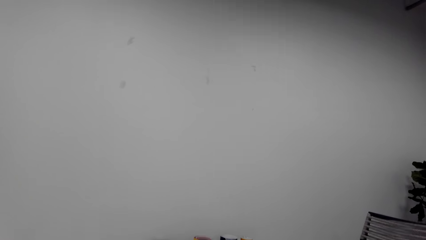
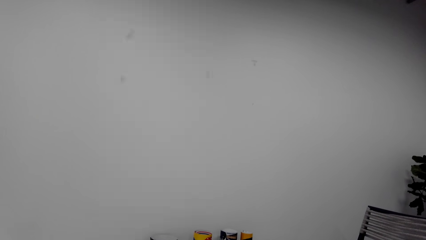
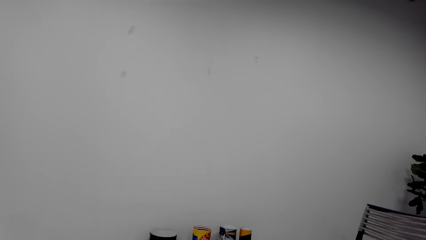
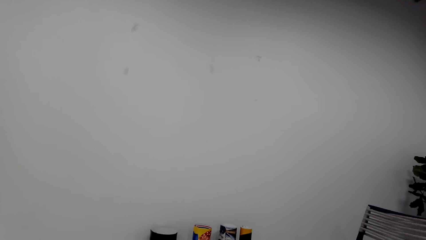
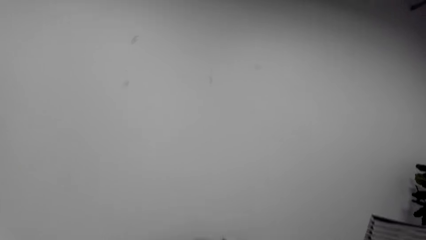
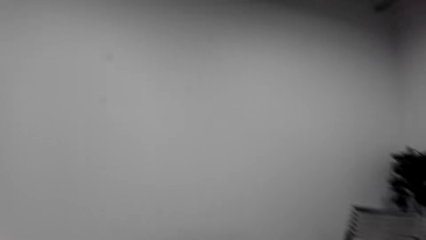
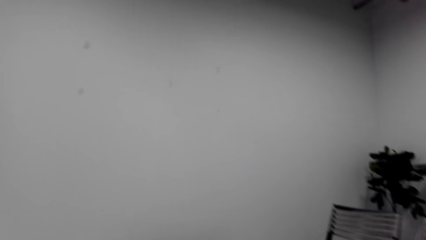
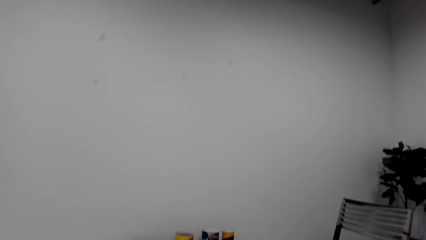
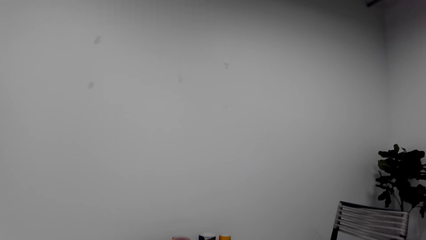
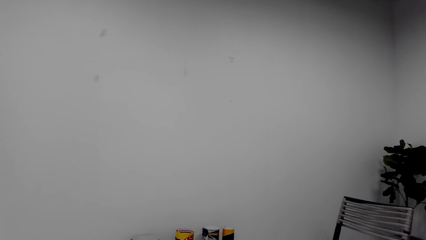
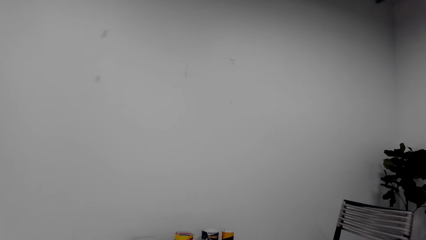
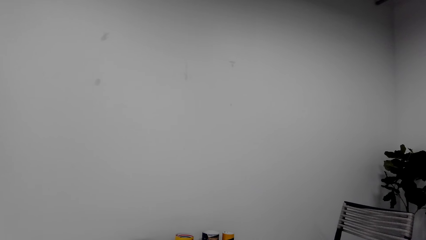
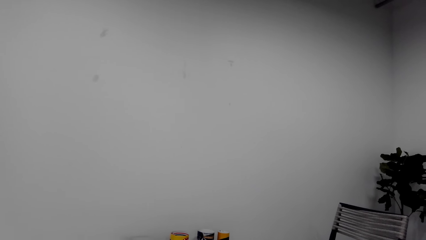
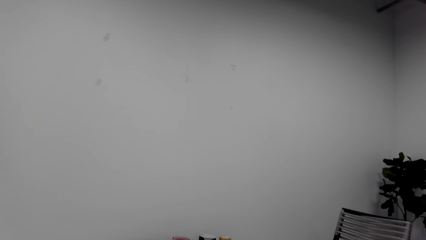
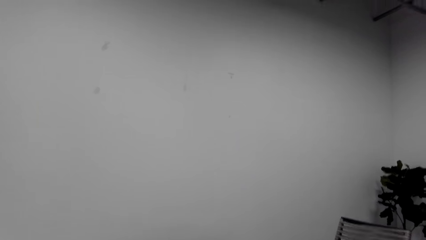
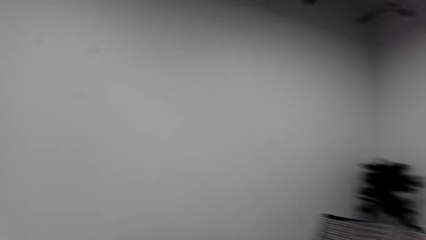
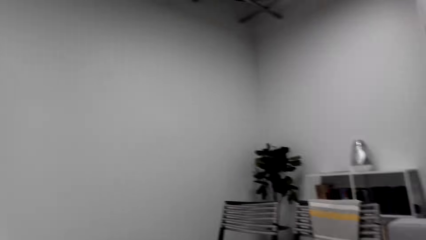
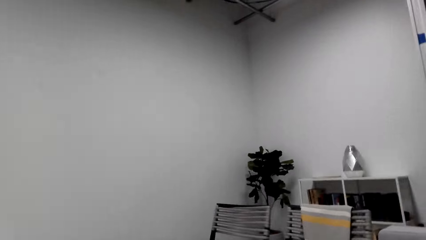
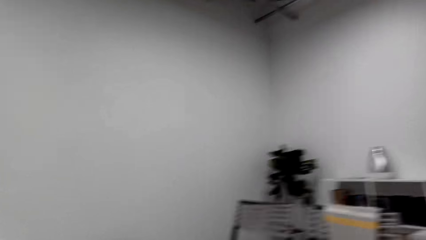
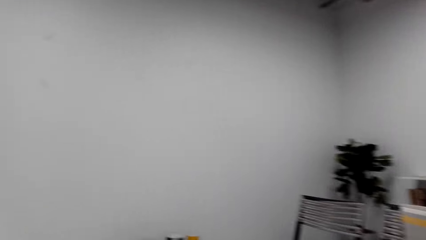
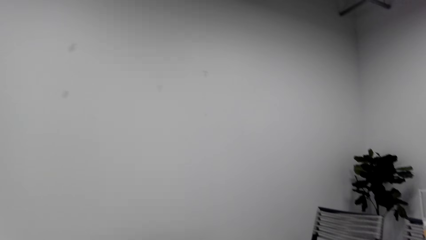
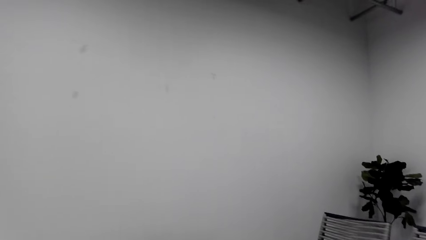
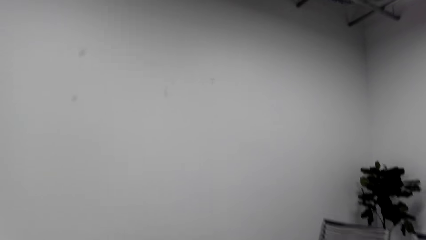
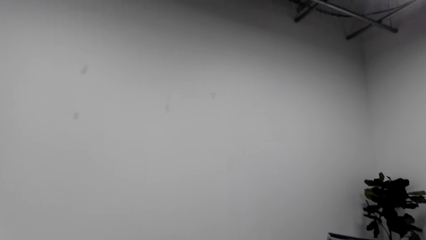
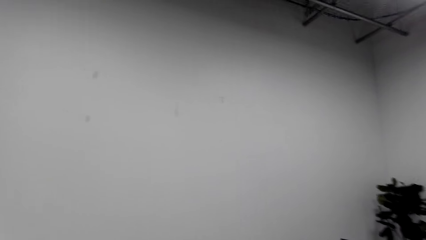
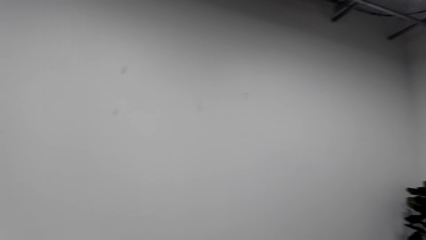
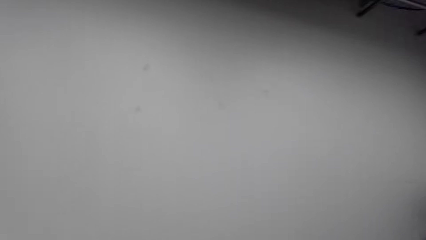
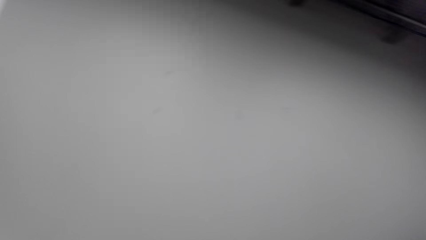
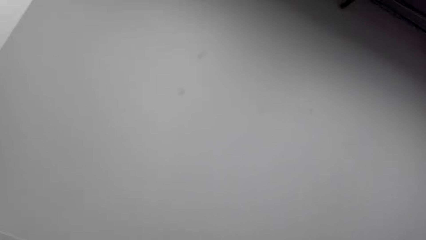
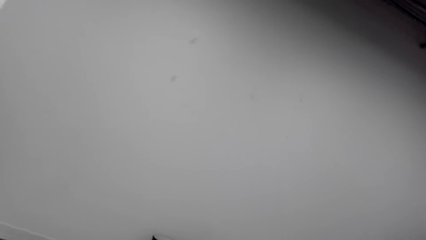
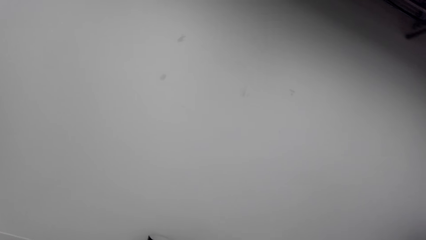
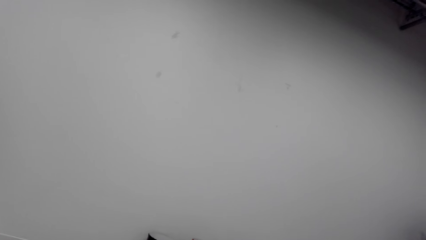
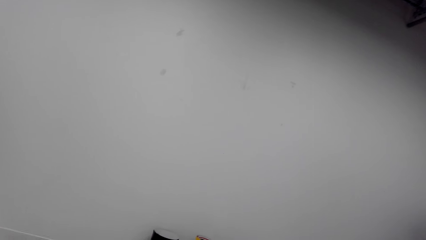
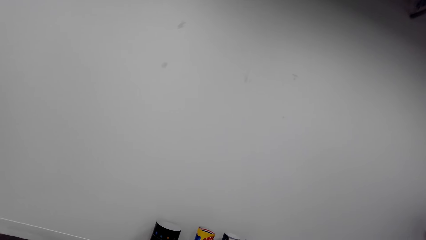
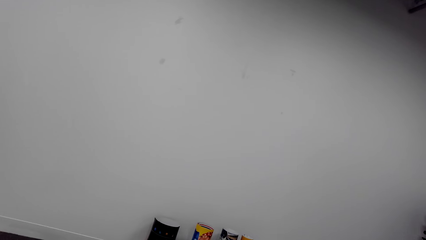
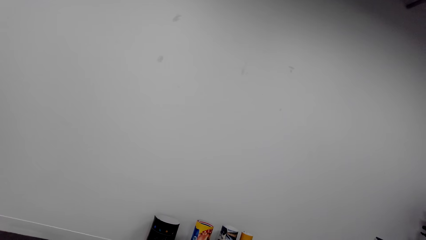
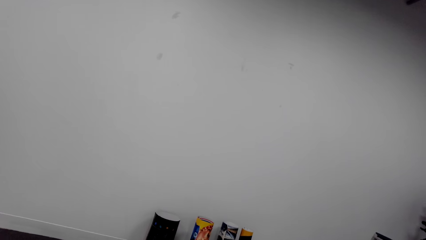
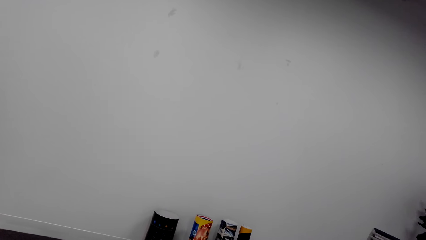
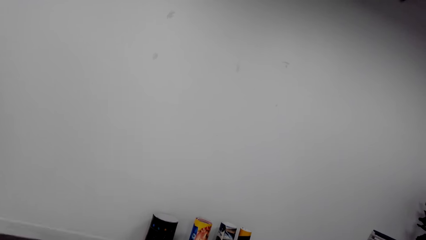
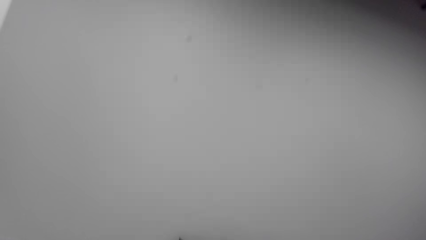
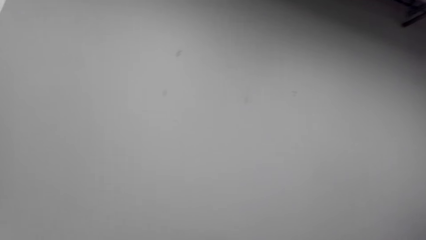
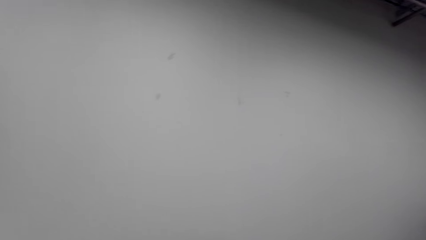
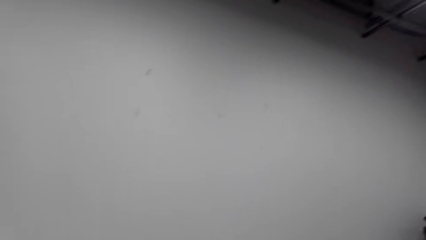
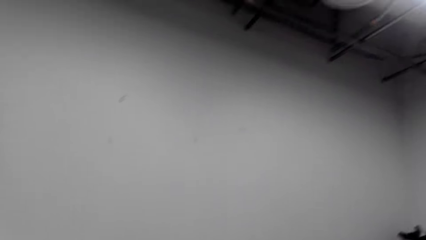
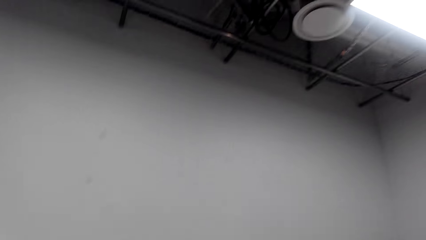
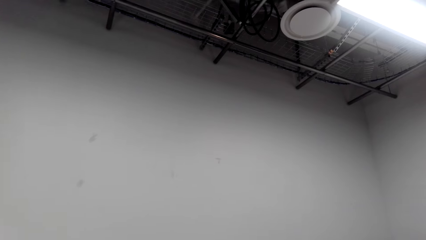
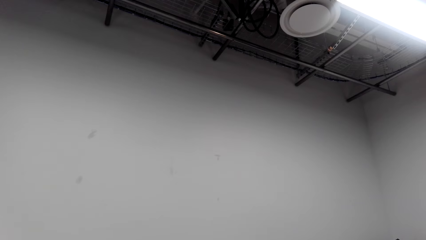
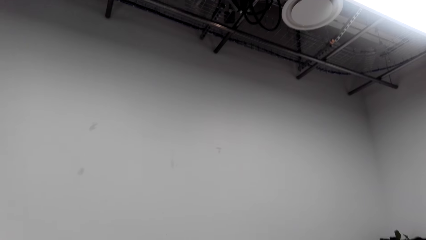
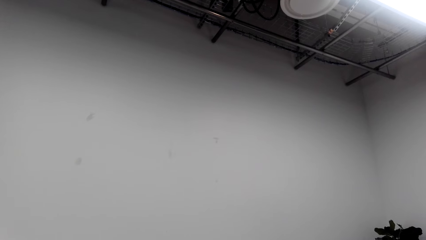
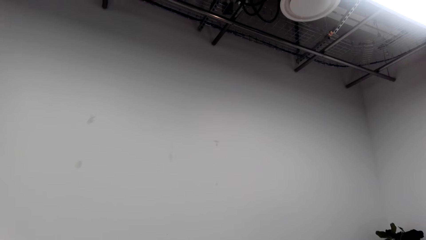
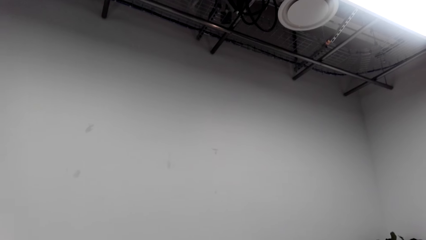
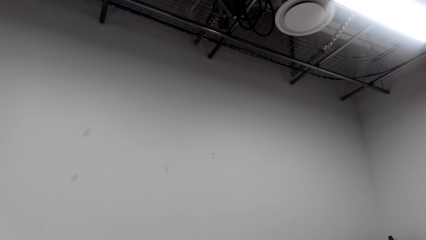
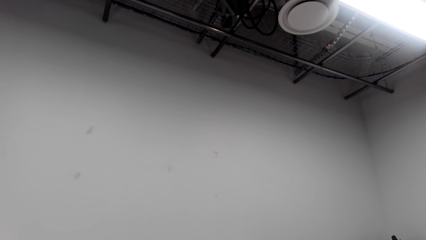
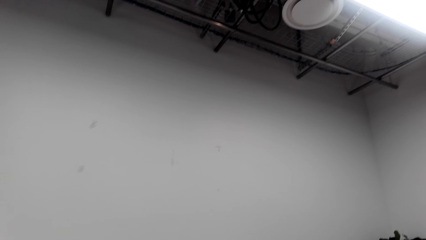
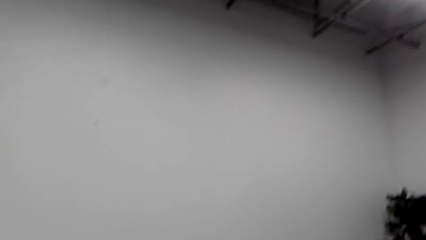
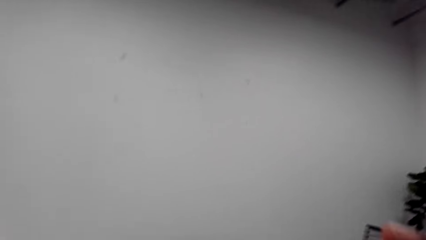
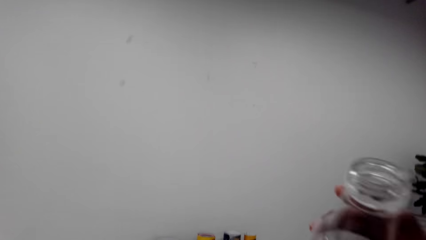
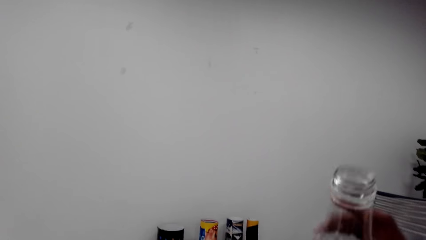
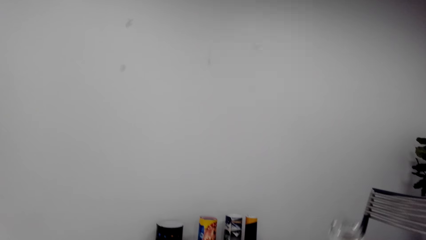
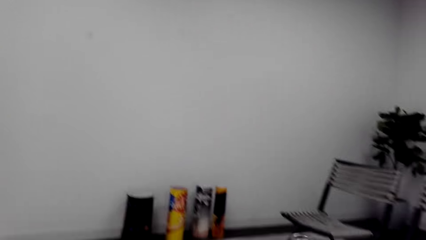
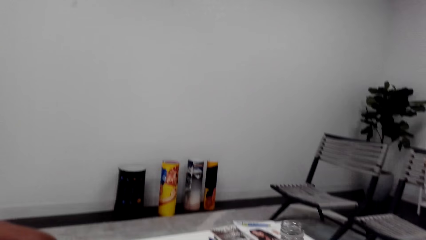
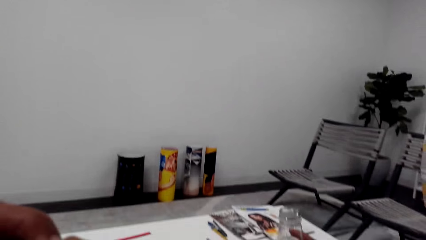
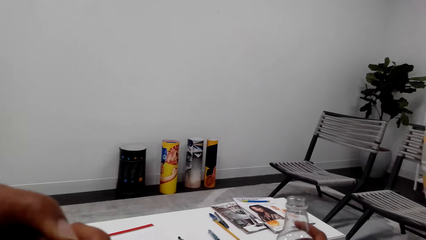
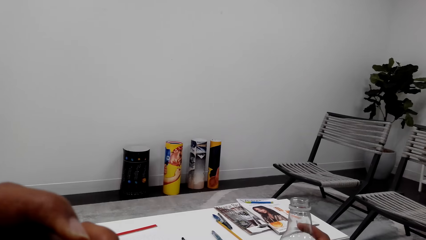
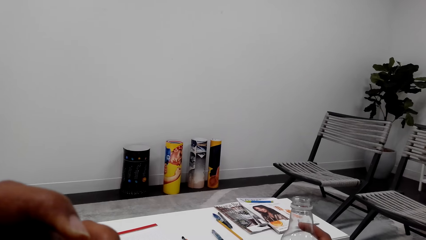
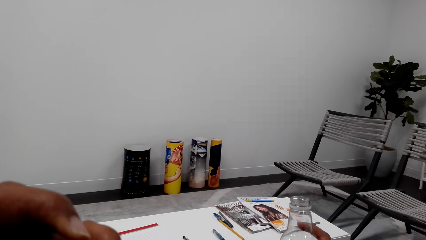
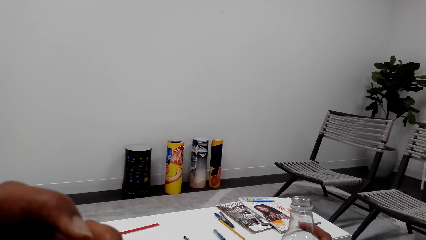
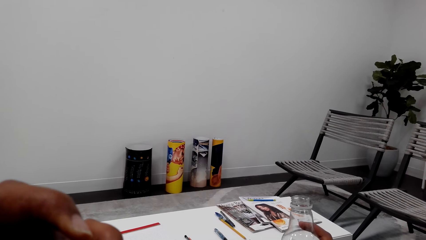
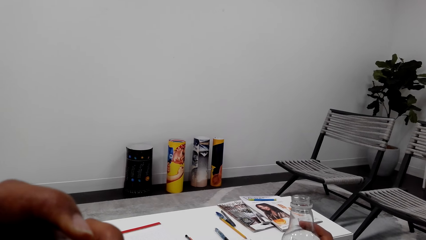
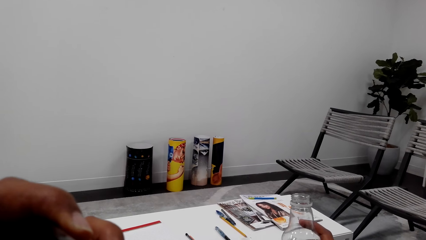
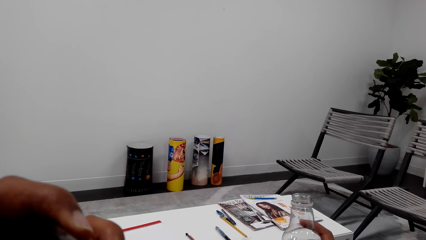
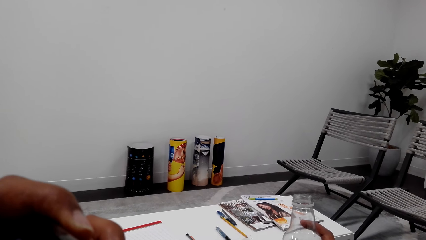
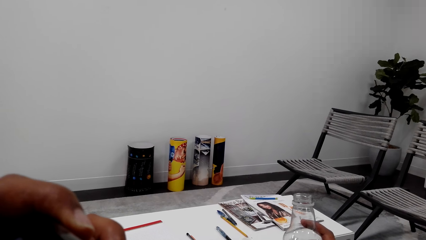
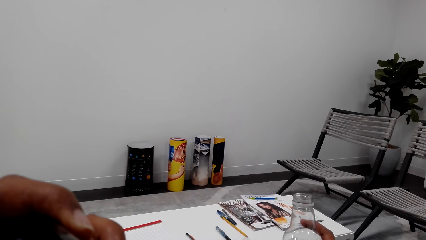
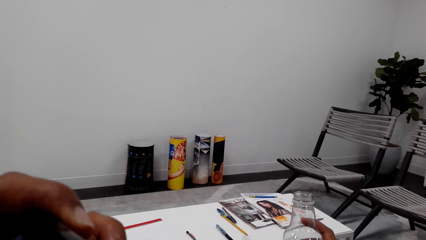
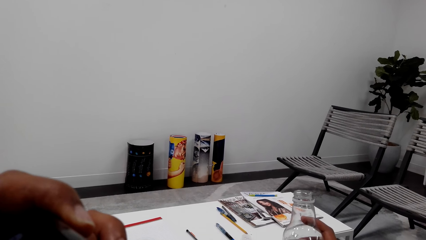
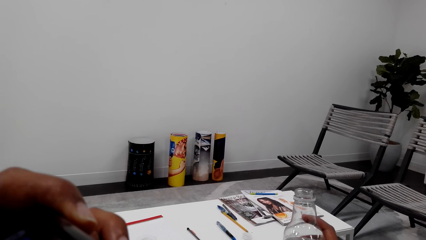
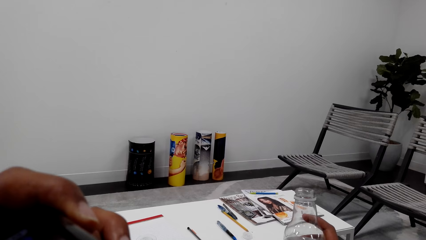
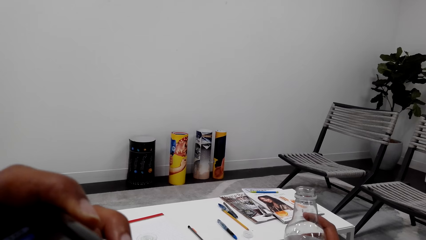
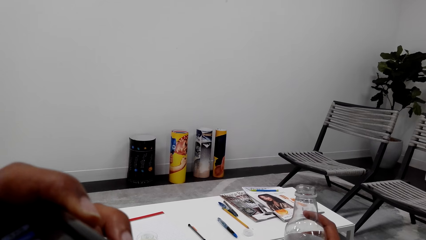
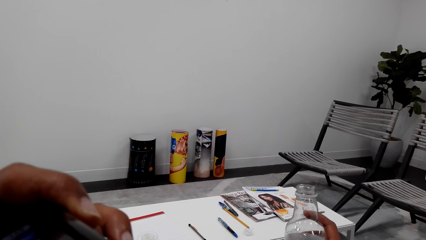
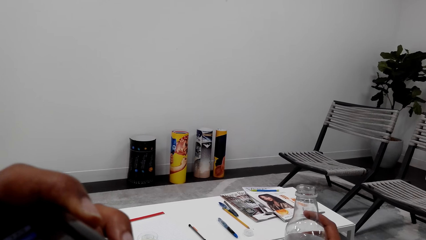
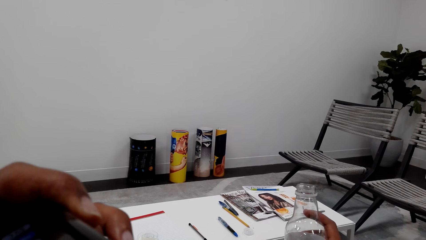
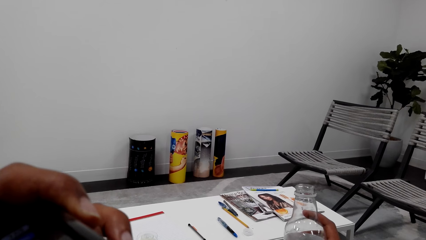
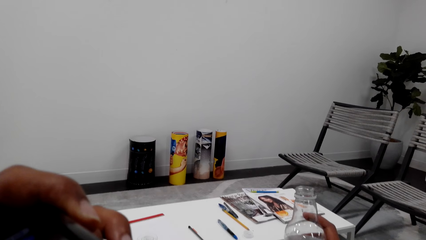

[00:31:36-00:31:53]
The camera wearer looks at the roof. He lifts a bottle. He puts the bottle on the table. He moves the bottle. He looks around. He looks at the table. He holds the bottle on the table with his right hand. He holds his phone with his left hand.
